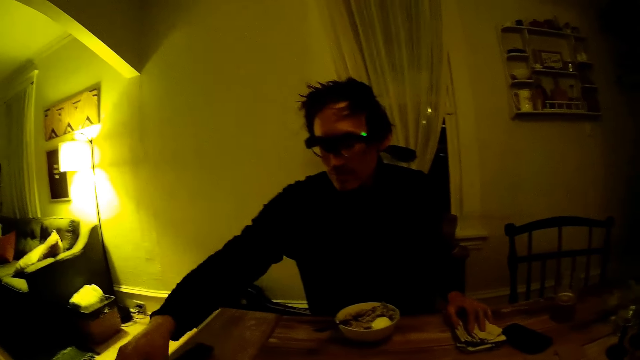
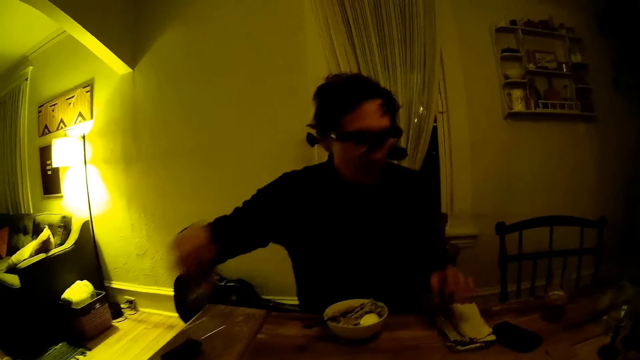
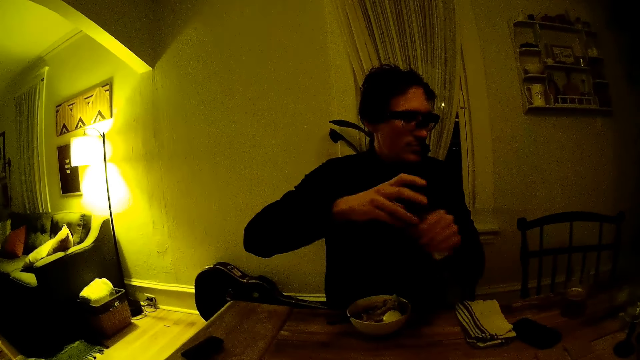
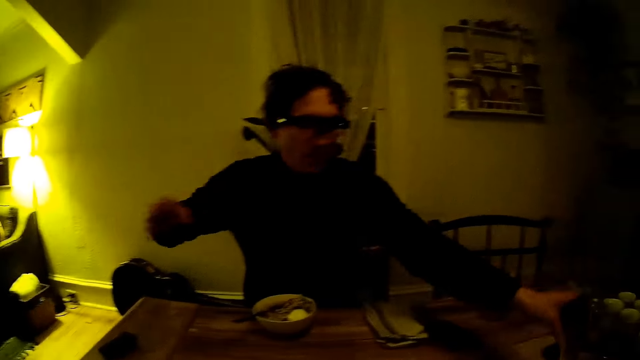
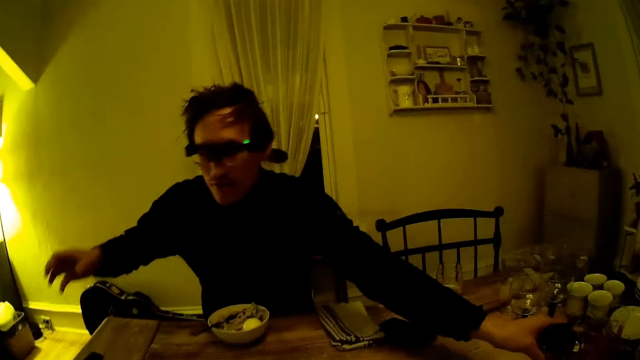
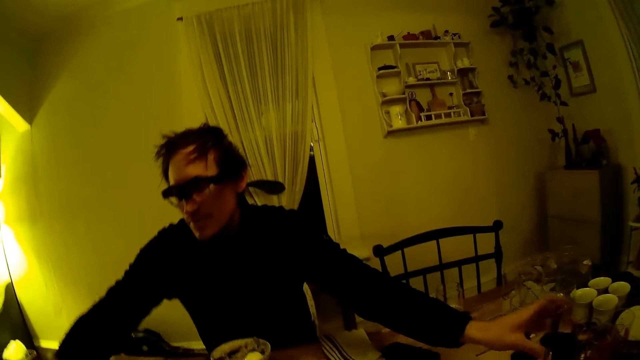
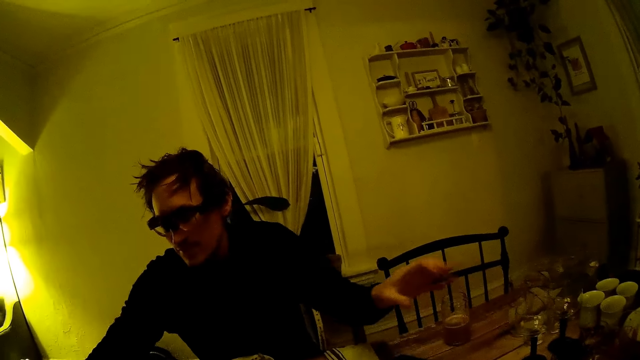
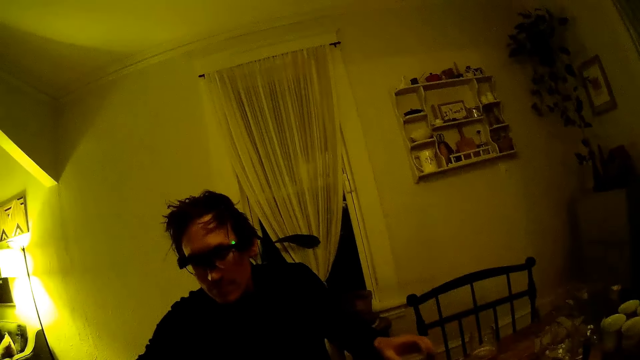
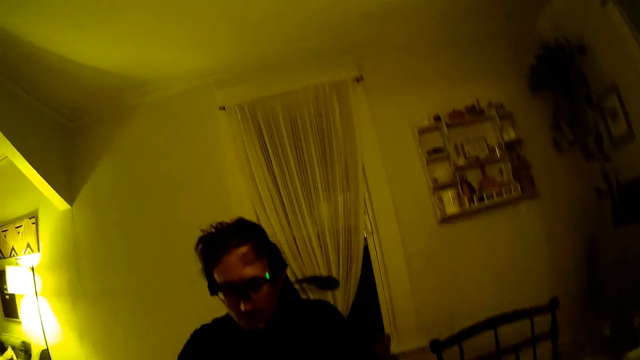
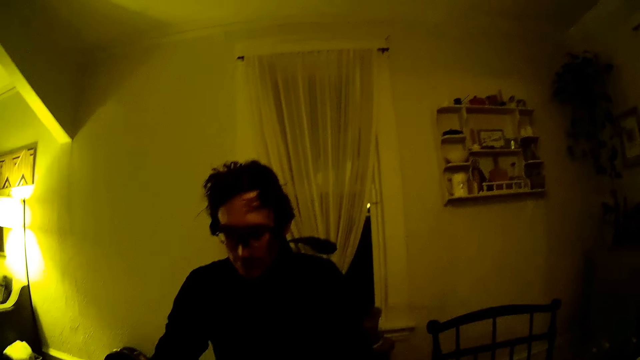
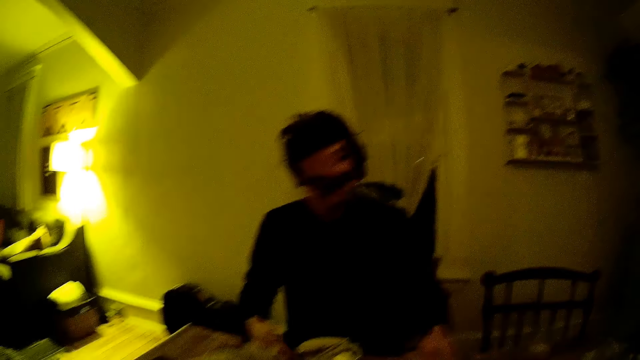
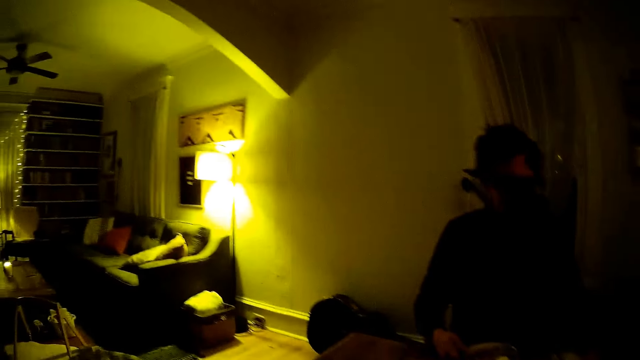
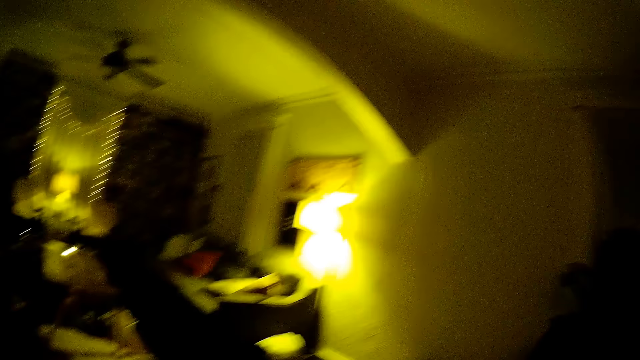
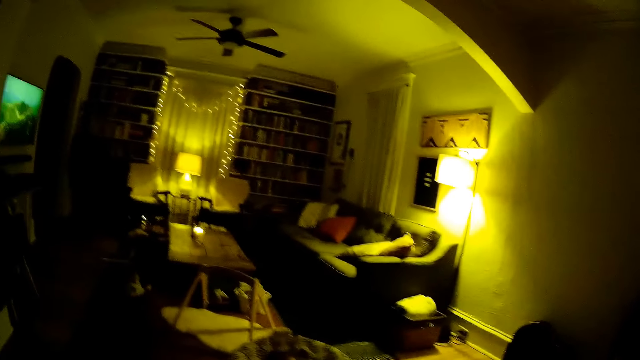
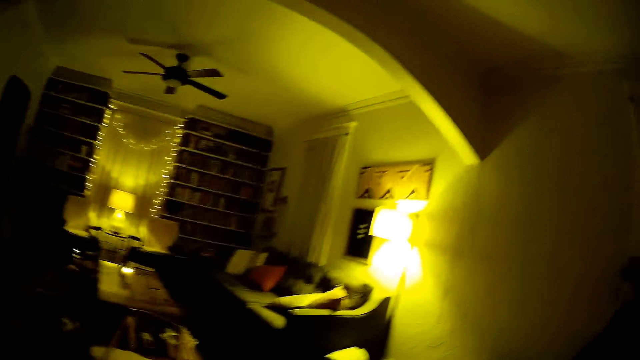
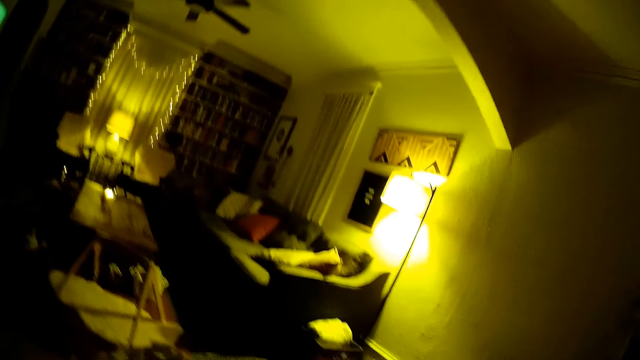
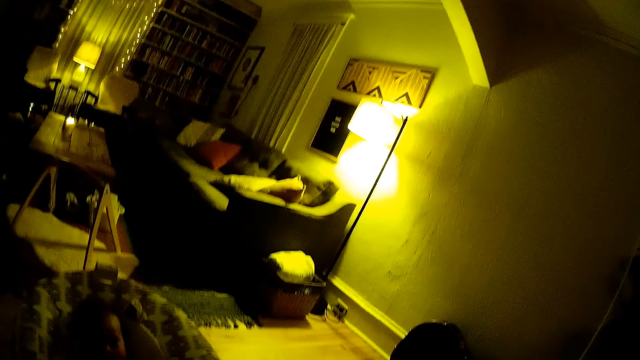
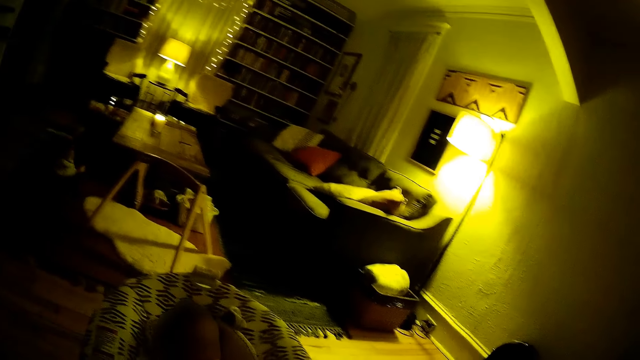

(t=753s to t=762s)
A man picks up the table salt from the table with his right hand. He moves the table salt from his right hand to his left hand and drops the table salt on the table with his left hand. The camera wearer speaks to the man. They move the left hand on the table.

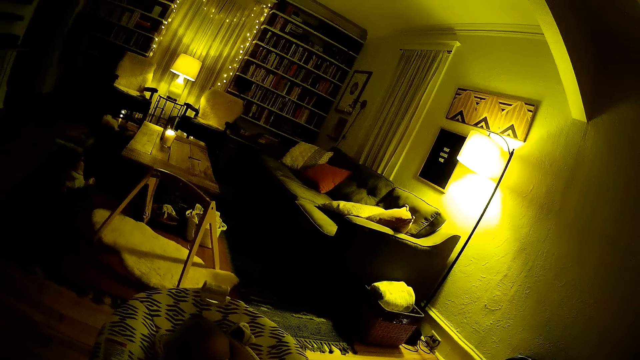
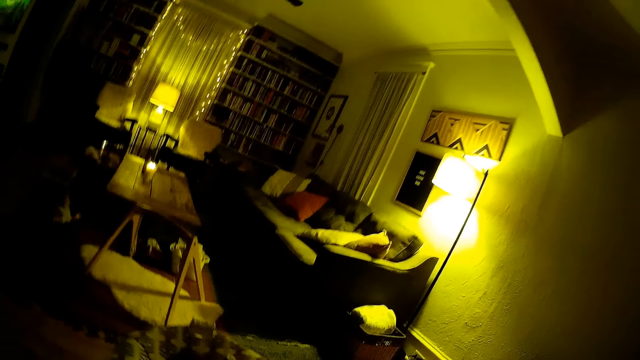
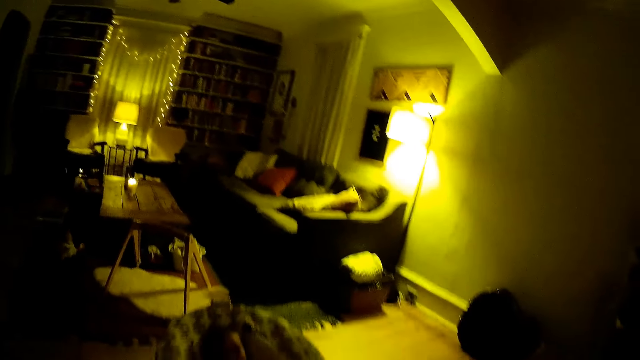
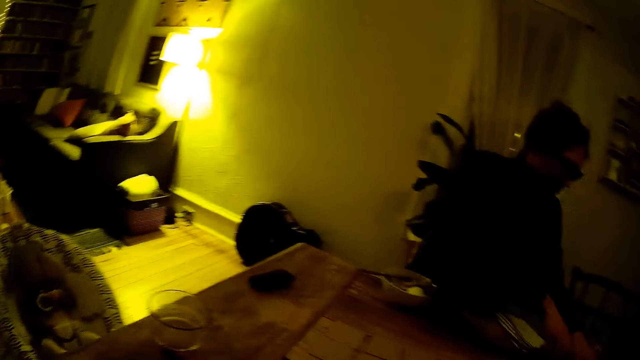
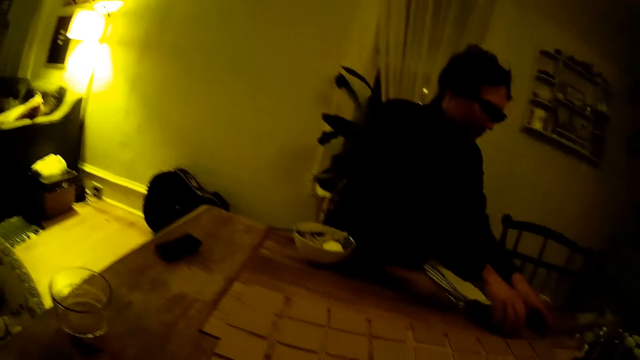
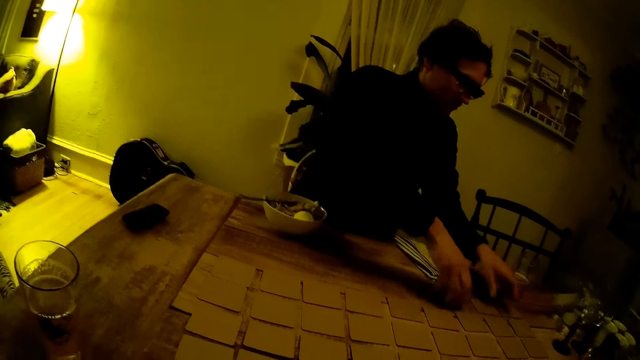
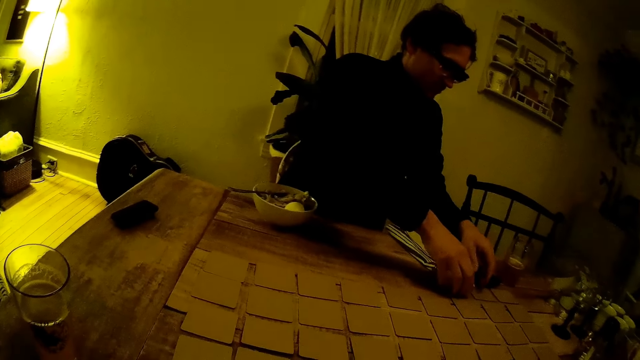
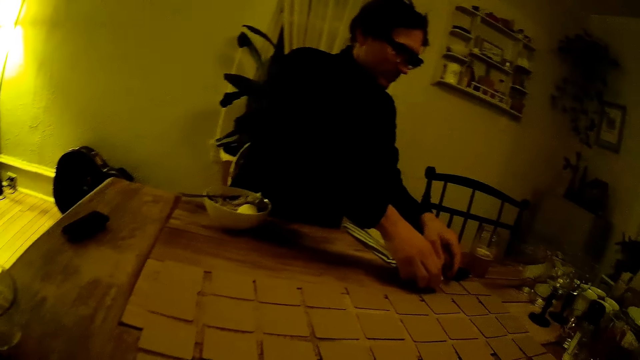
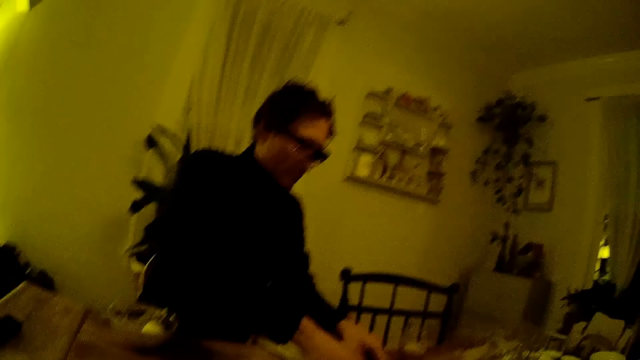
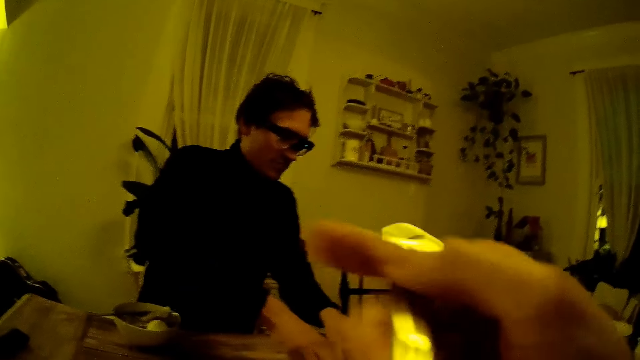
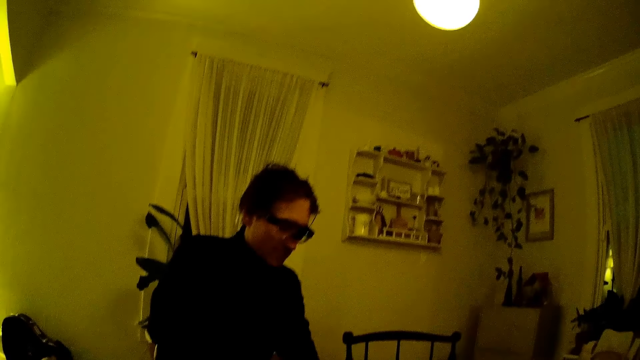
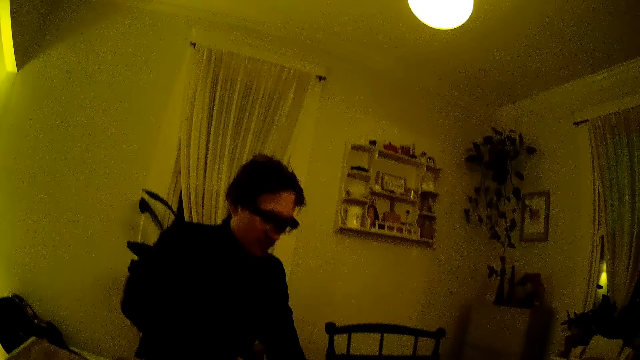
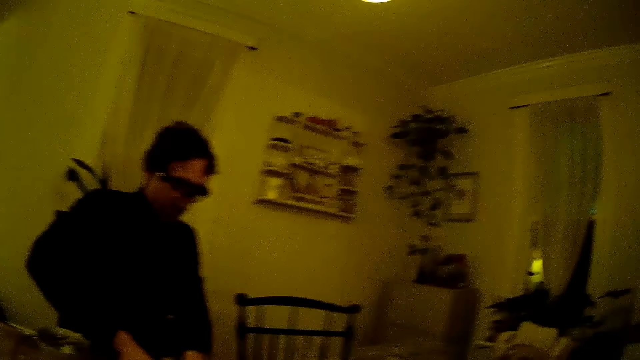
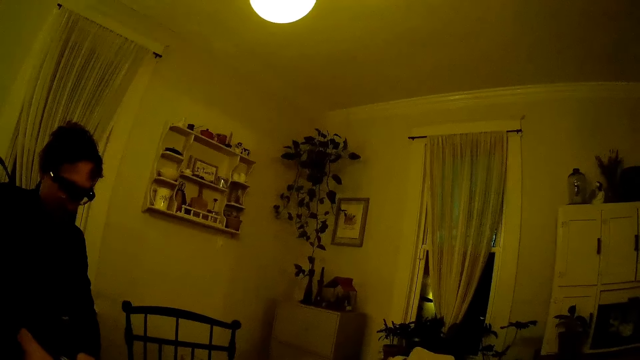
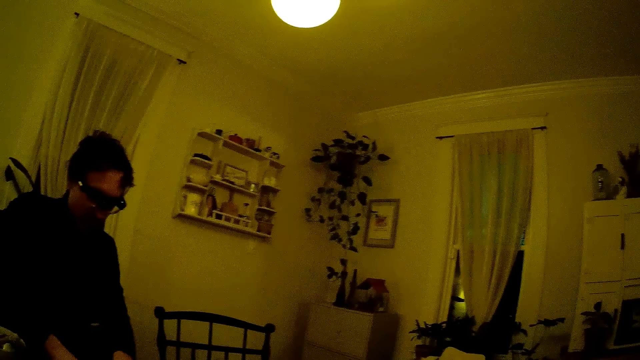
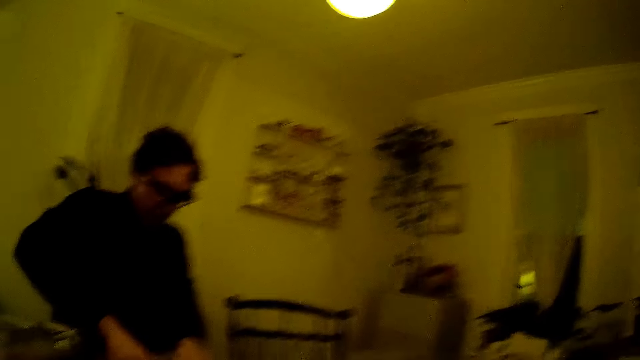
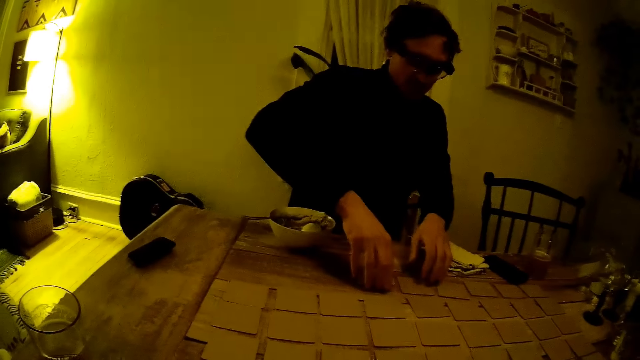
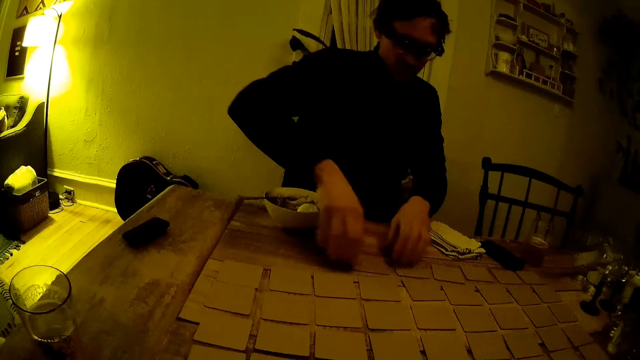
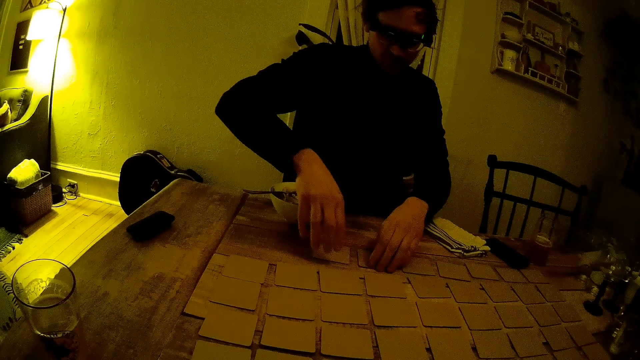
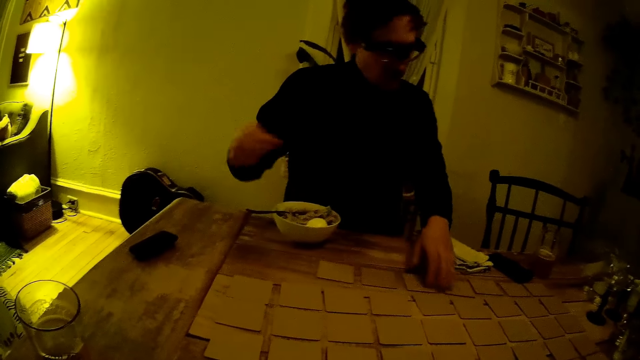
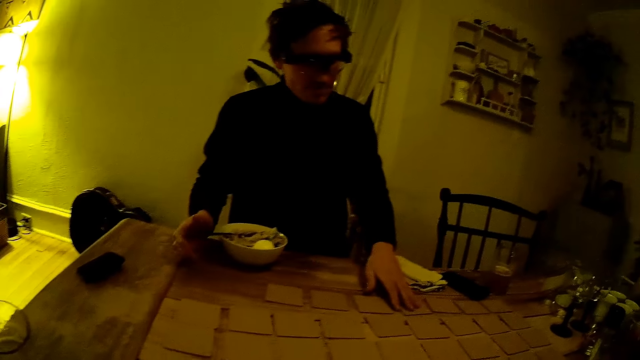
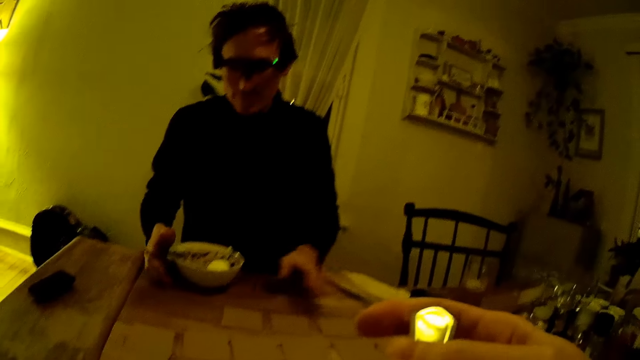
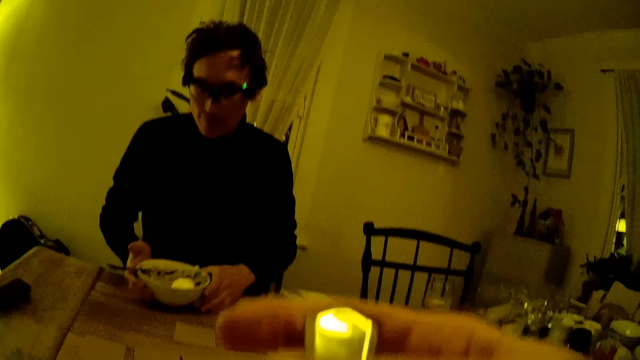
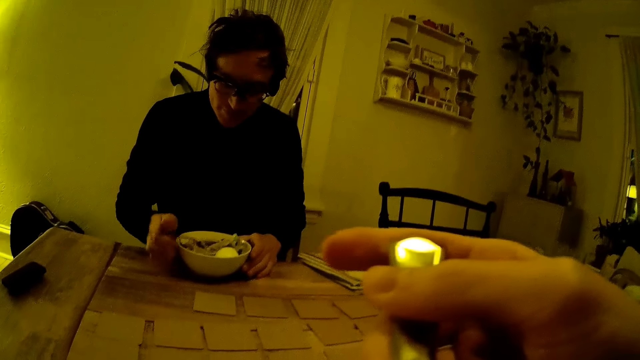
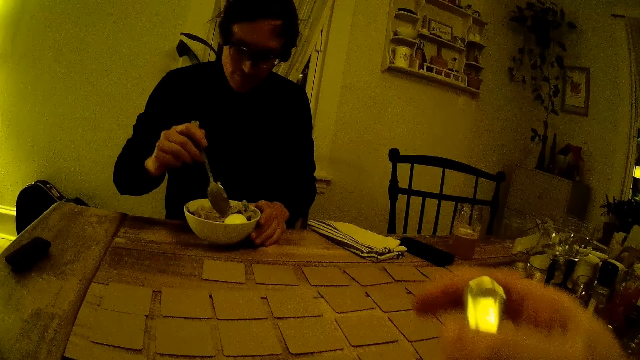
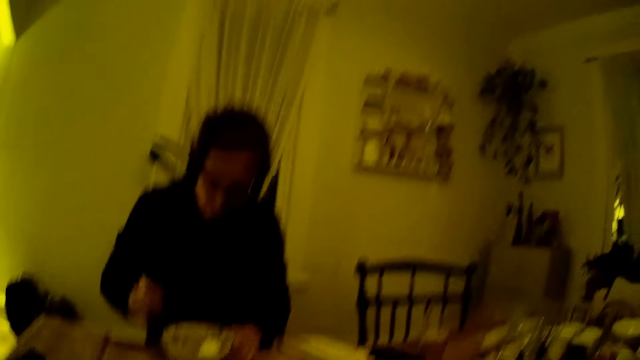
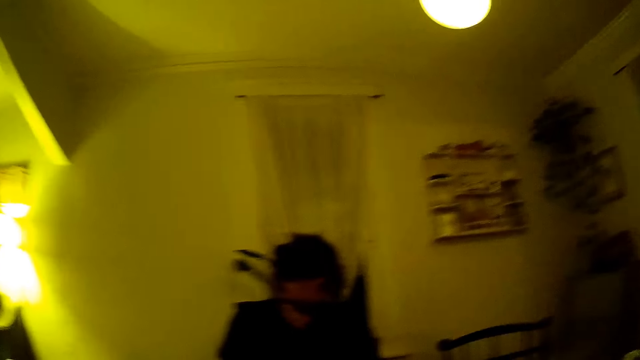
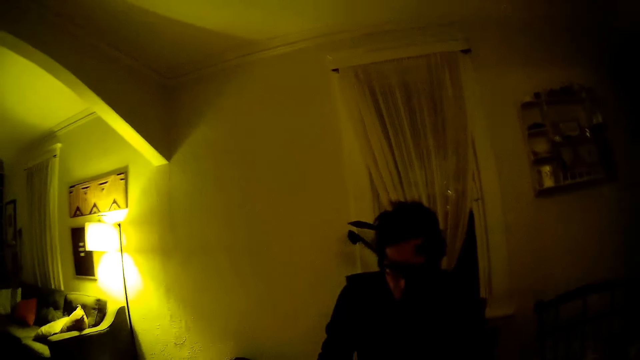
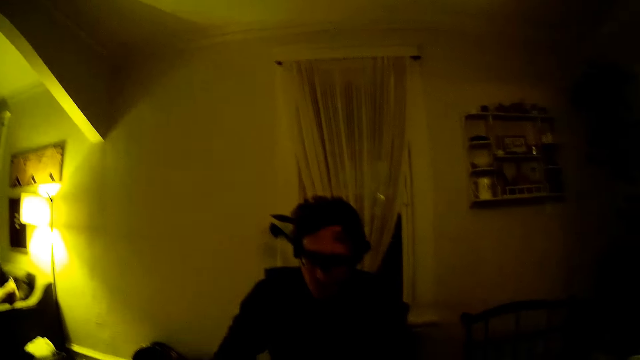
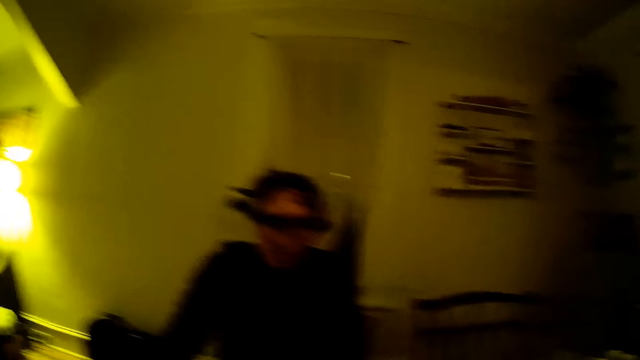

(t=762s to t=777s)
A man arranges playing cards on the table with both hands. The camera wearer moves the right hand on the table. The man arranges playing cards on the table. He moves the plate of rice on the table with both hands. He holds a bowl with both hands on the table. The camera wearer holds a spoon with the right hand. The man eats rice from the plate with a spoon in his right hand. He holds the spoon with the right hand. The camera wearer converses with the man.
